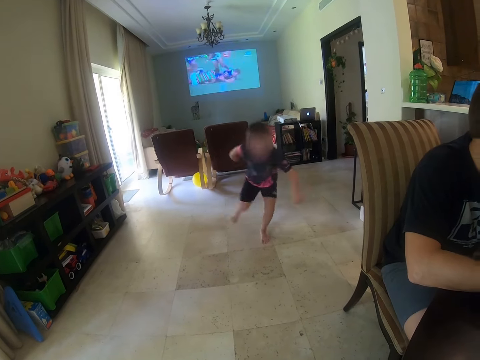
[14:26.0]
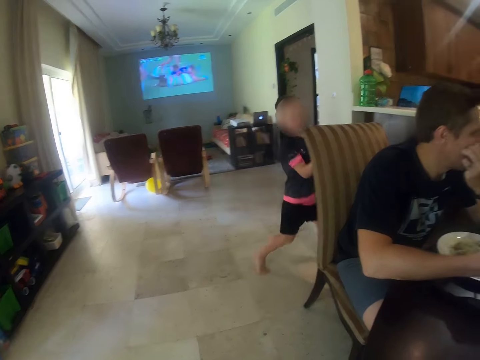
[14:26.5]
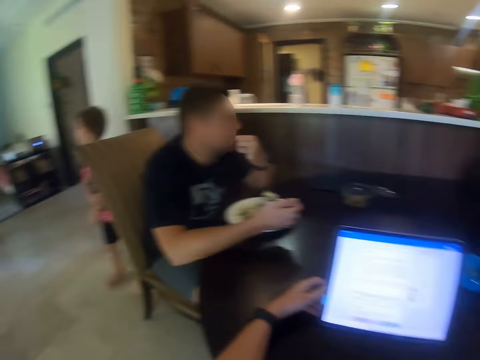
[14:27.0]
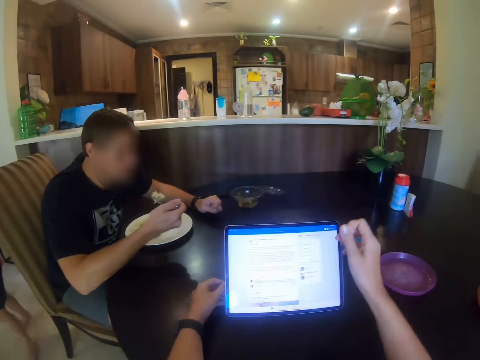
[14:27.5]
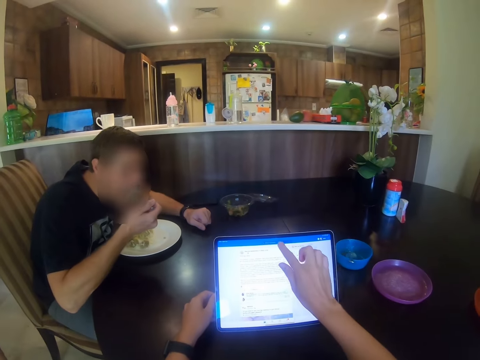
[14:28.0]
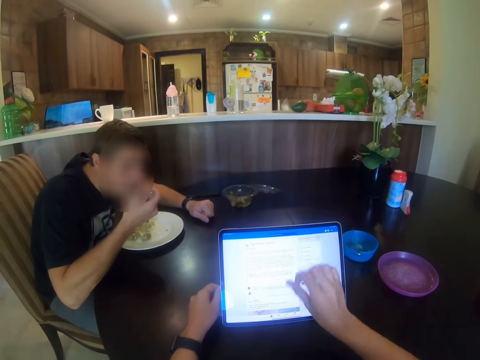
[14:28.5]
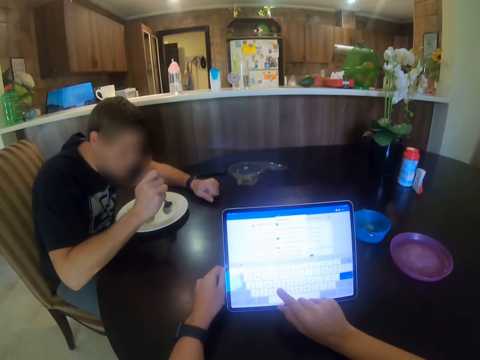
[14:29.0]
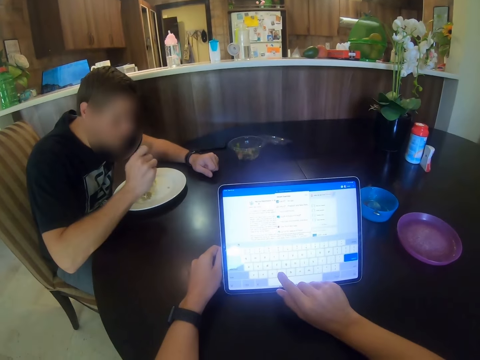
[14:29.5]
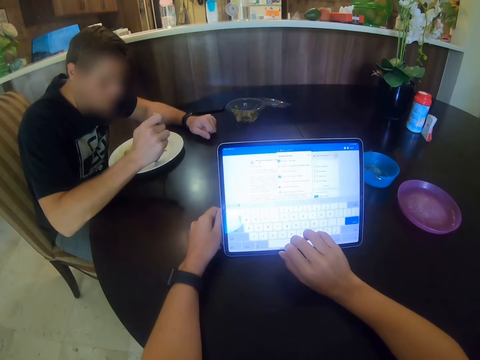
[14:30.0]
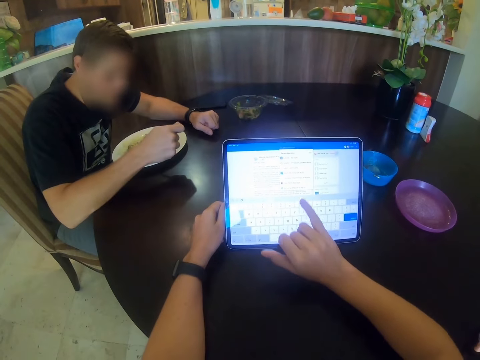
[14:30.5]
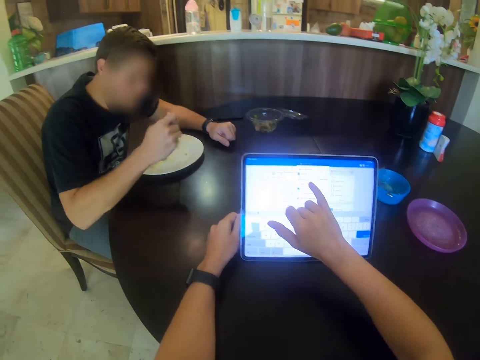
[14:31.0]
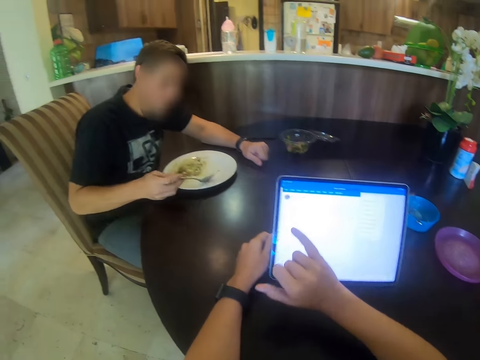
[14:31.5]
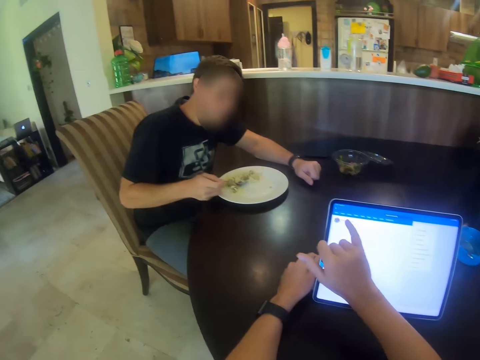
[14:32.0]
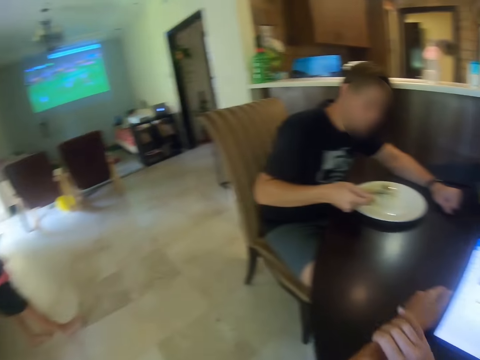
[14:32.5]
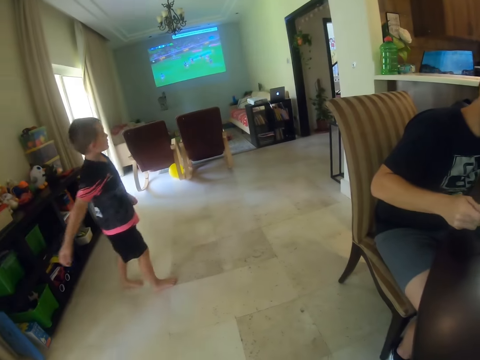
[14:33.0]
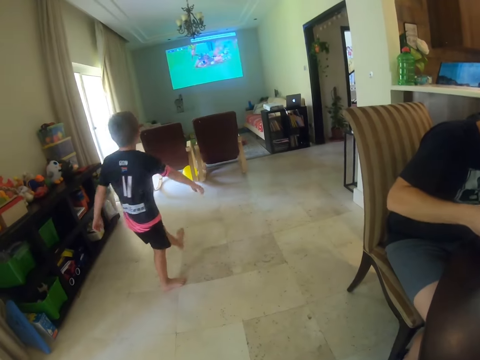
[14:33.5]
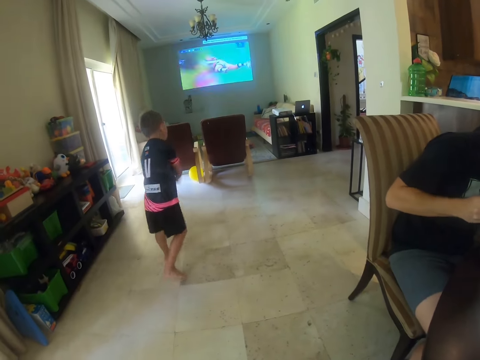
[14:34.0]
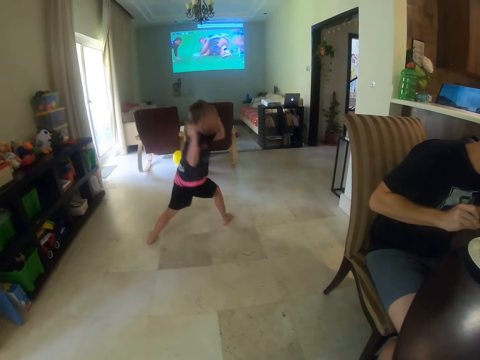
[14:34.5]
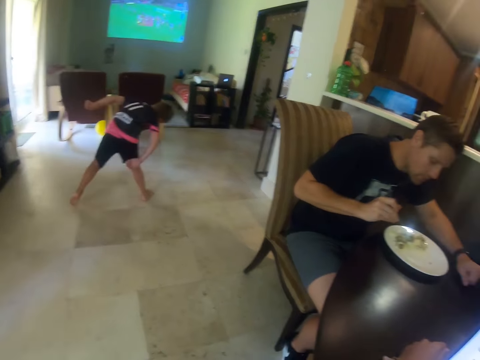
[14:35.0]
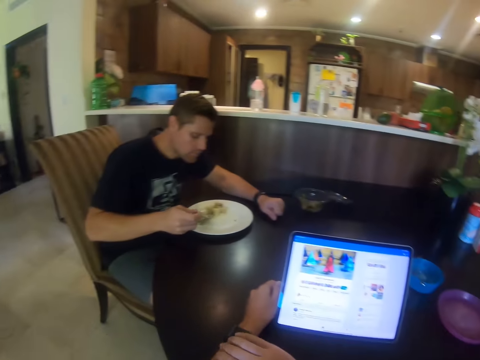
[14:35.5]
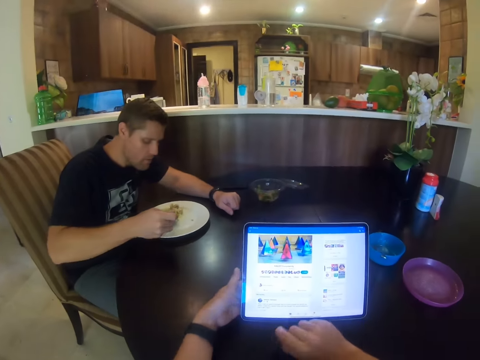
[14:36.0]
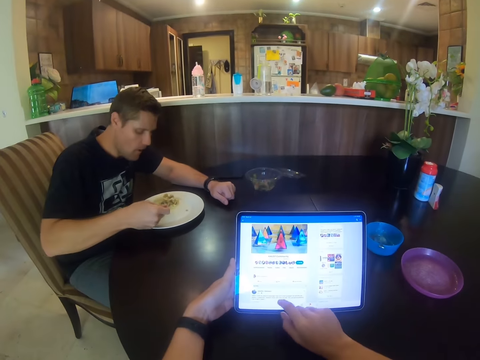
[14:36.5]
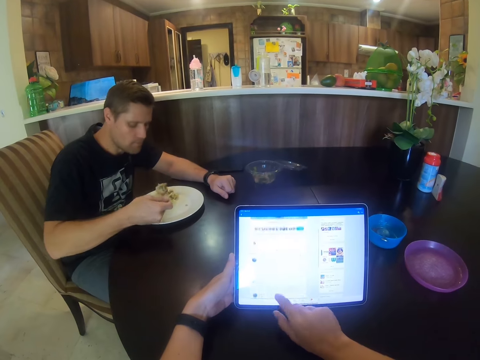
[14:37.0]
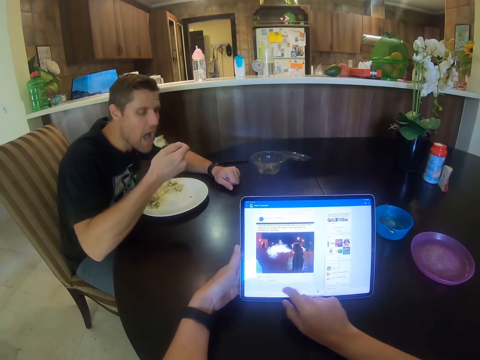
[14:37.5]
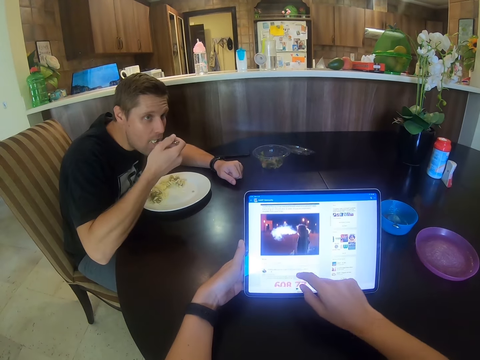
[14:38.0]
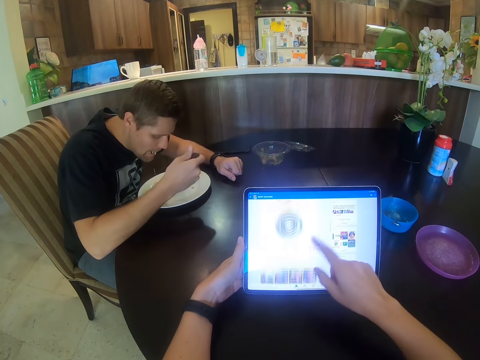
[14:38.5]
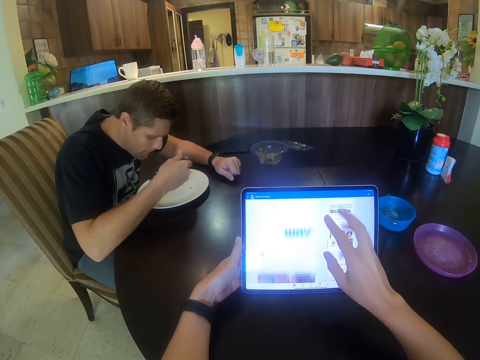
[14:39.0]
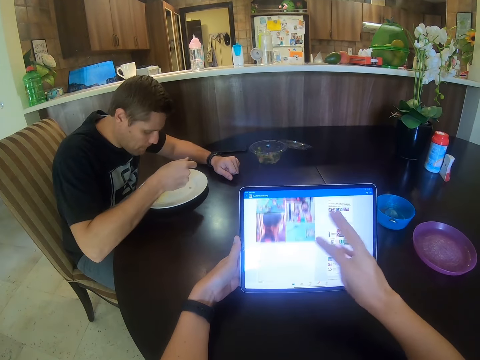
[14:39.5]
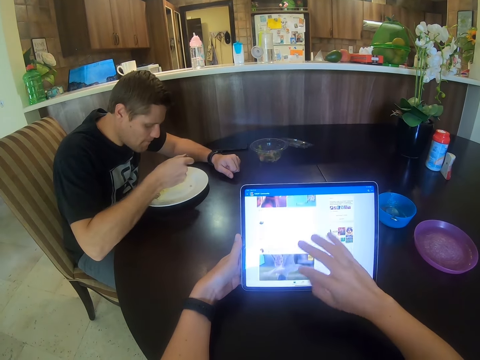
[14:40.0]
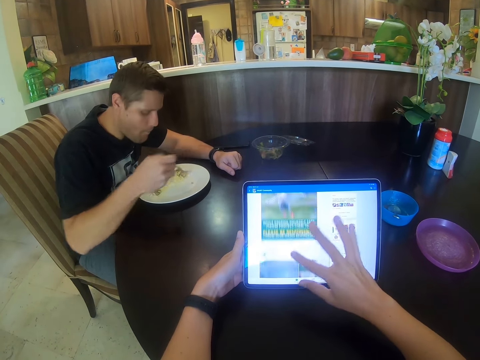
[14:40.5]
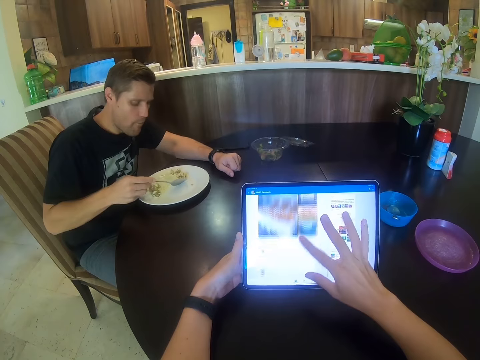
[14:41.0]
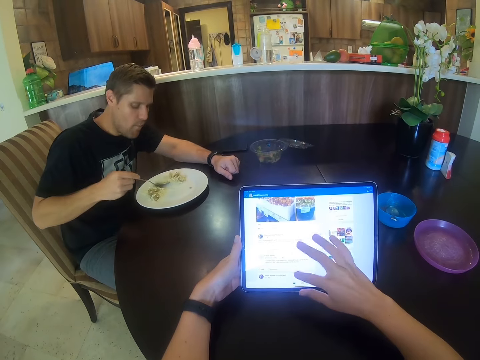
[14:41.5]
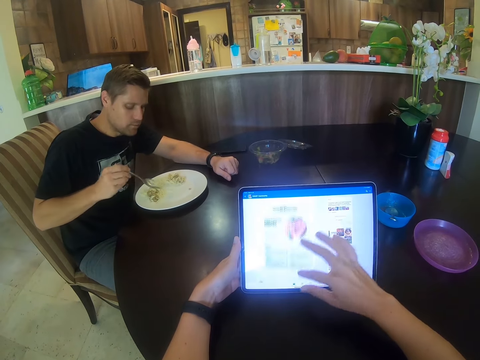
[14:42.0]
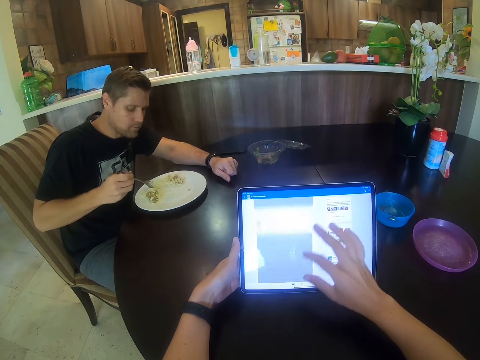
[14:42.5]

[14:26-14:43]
A person plays around the house. The camera wearer talks and looks at another person. The other person eats. The camera wearer scrolls through the tablet and looks at the first person. The first person walks. The camera wearer looks at the other person and scrolls through the tablet.

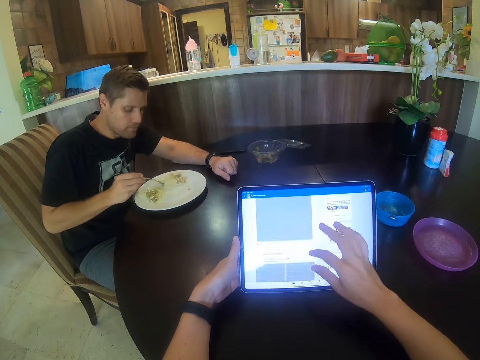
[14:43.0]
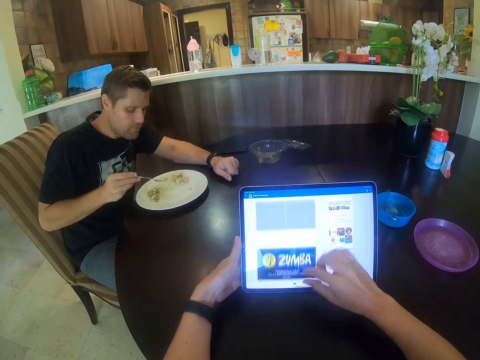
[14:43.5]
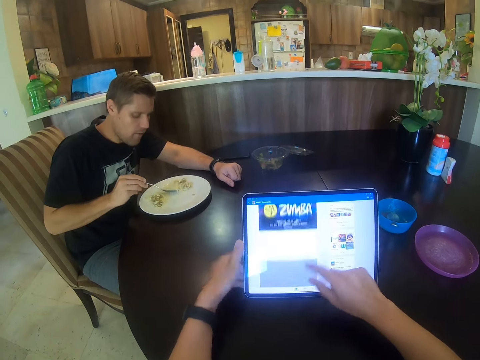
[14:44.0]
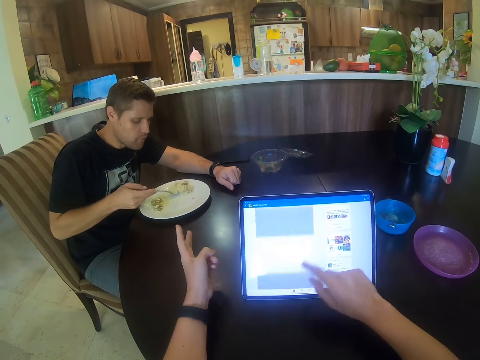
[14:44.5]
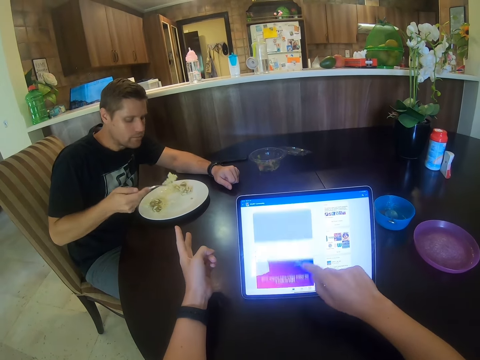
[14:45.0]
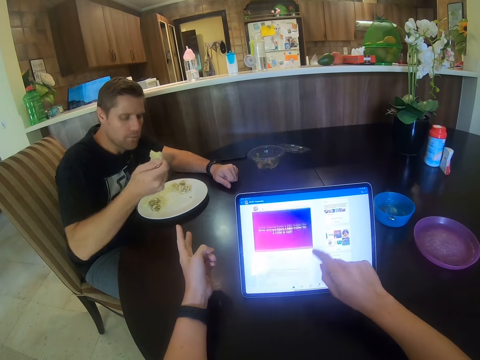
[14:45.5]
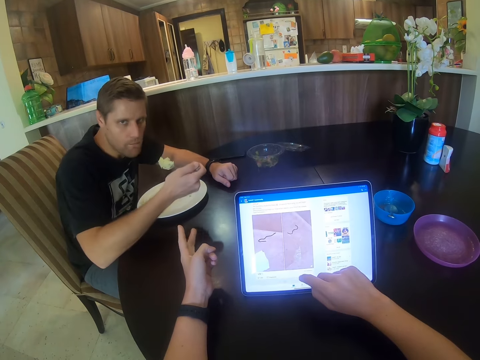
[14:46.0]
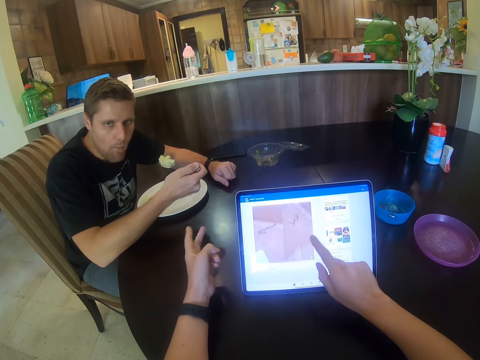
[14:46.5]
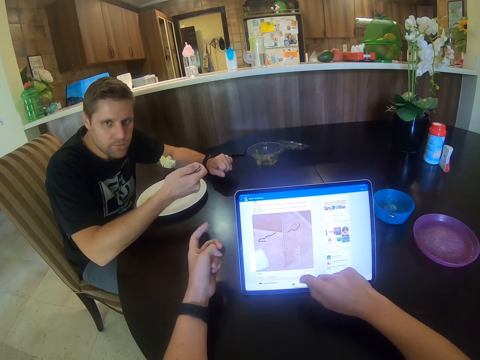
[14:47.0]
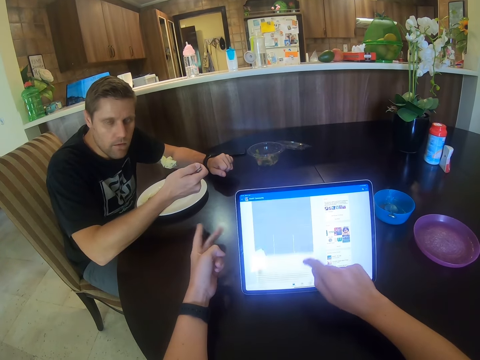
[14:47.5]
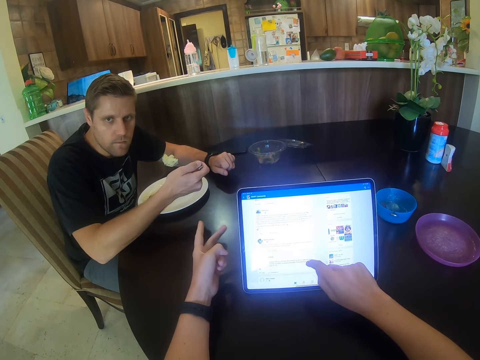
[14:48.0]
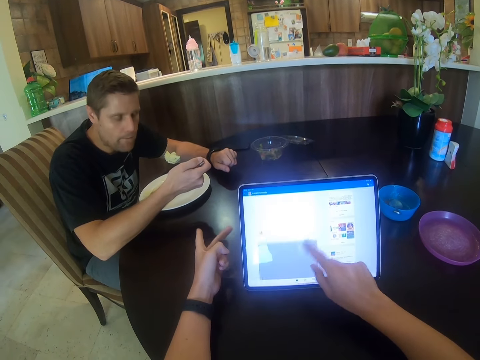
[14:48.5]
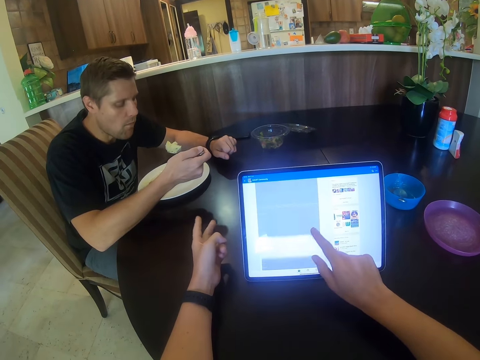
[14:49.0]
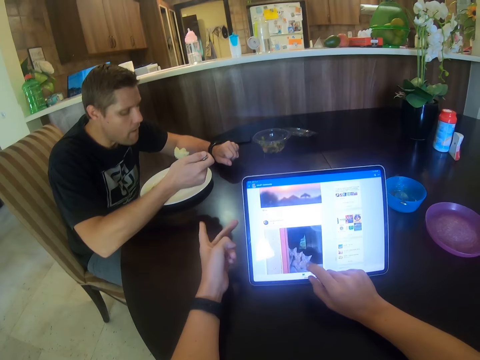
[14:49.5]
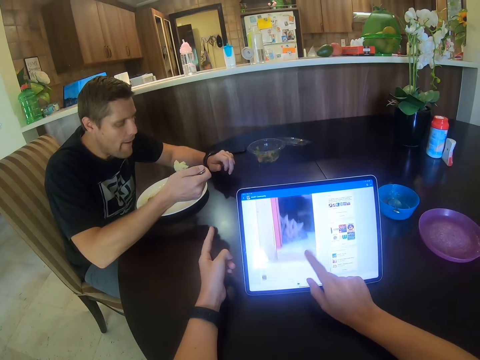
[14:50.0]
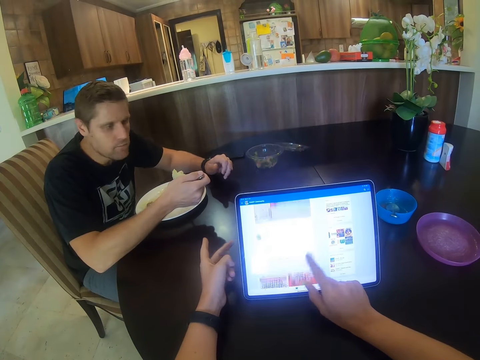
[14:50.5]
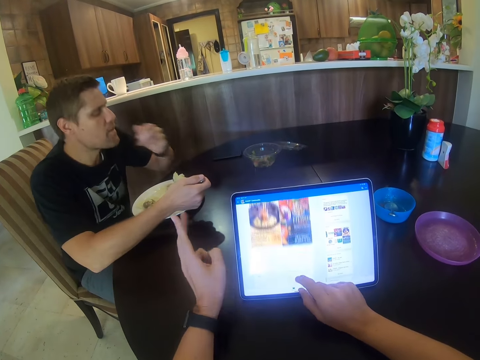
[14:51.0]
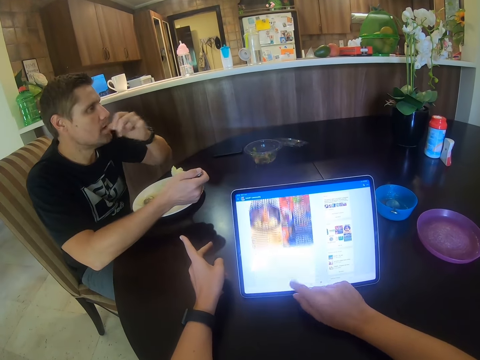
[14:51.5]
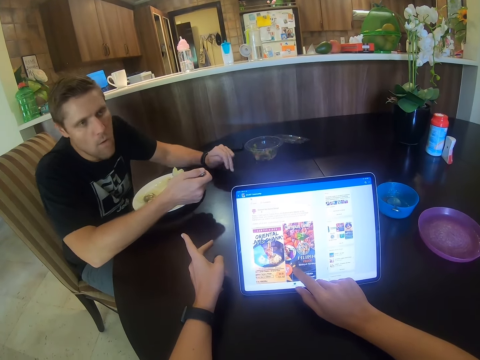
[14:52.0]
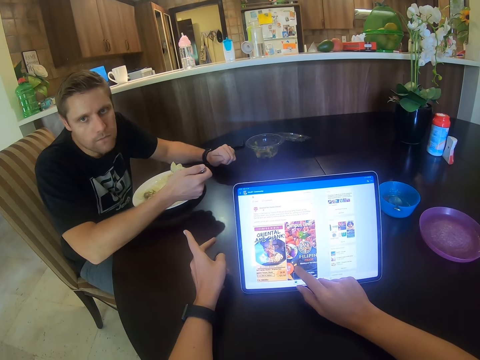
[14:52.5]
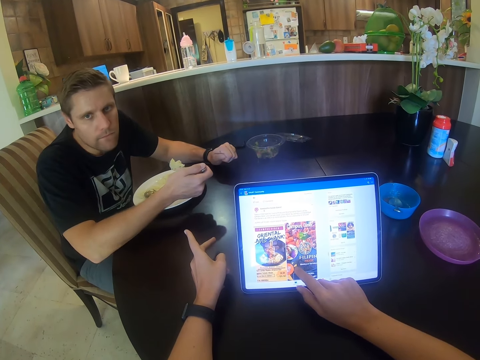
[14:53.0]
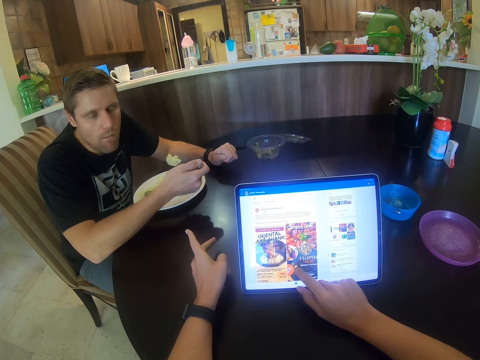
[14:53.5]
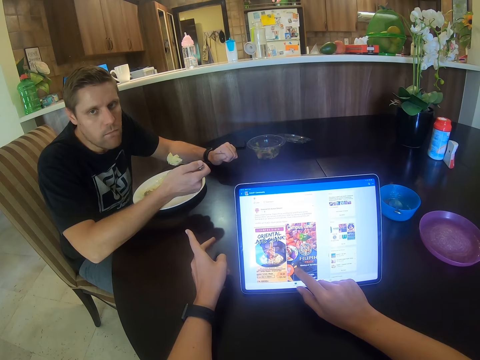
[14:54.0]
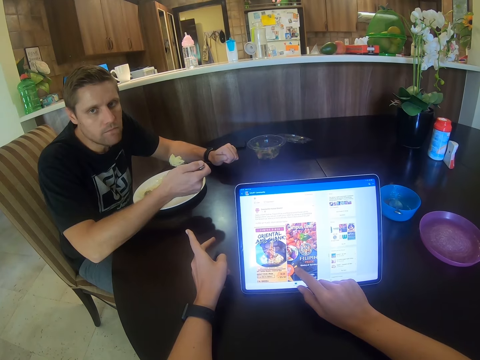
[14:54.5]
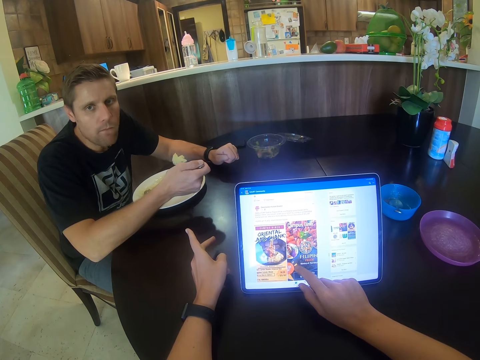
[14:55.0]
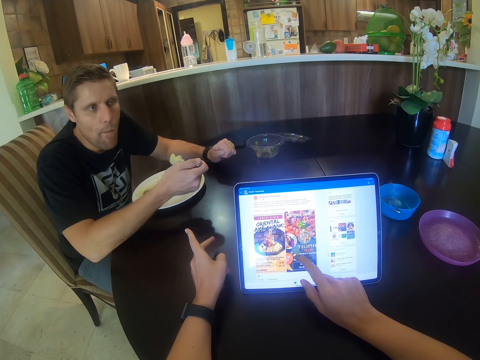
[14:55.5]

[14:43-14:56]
The camera wearer talks. A person continues to eat.
